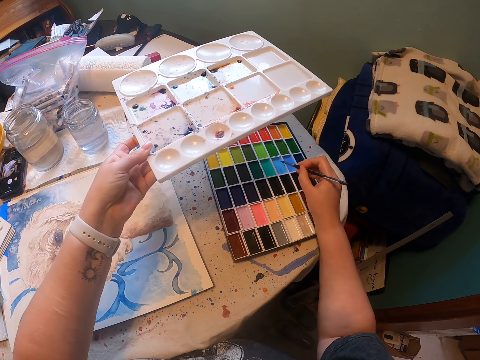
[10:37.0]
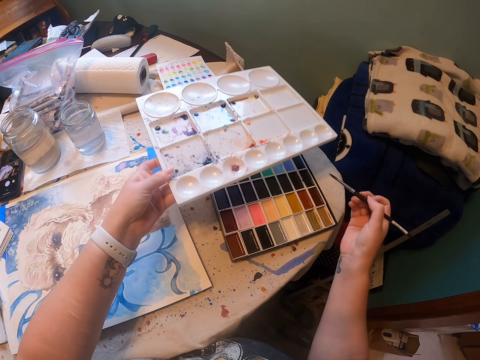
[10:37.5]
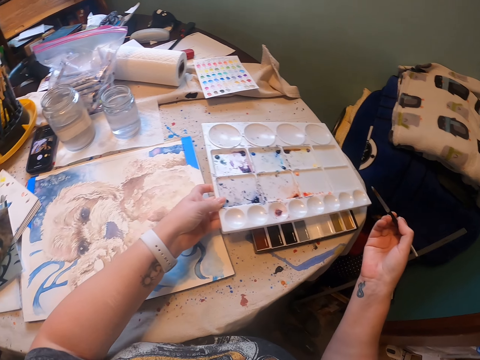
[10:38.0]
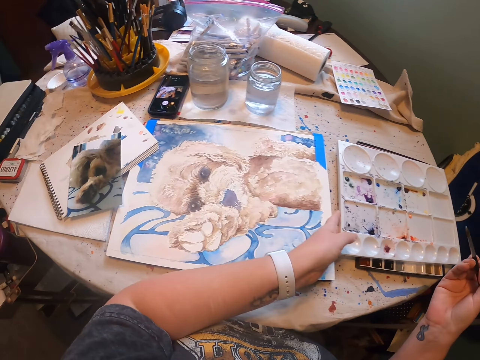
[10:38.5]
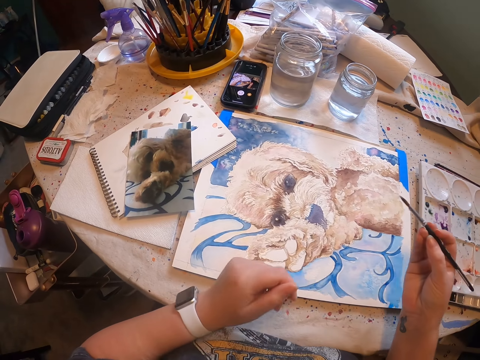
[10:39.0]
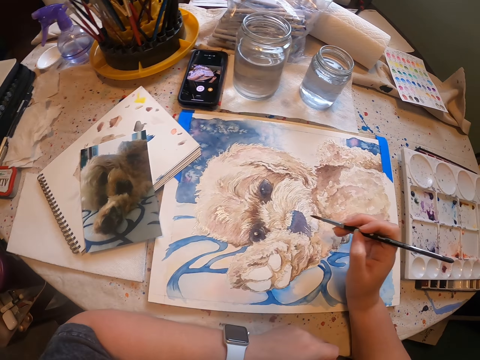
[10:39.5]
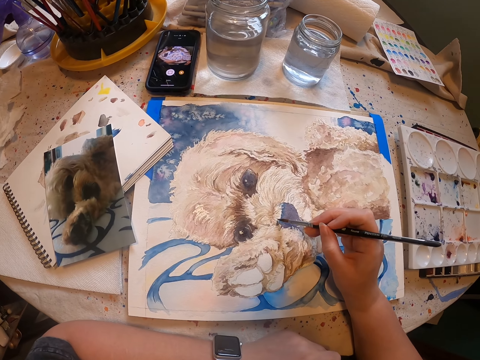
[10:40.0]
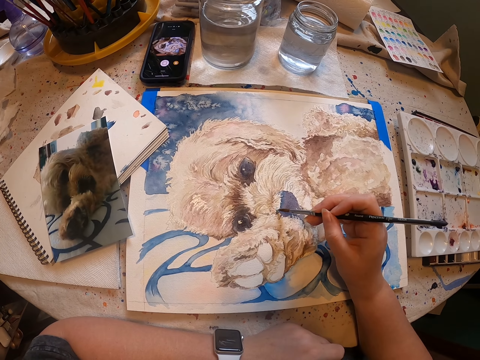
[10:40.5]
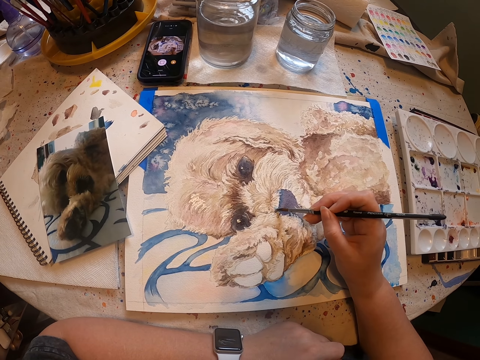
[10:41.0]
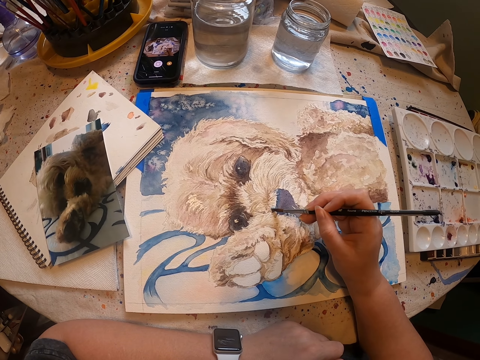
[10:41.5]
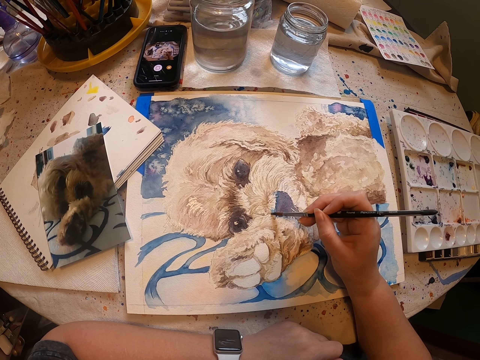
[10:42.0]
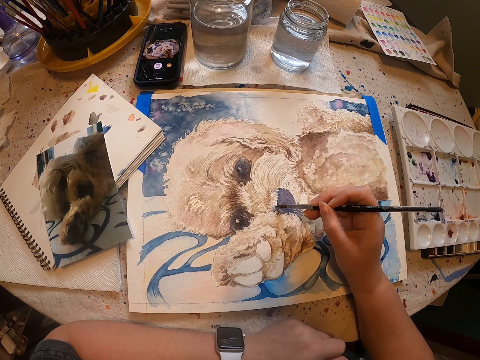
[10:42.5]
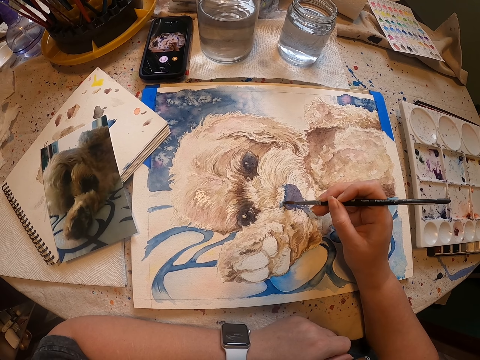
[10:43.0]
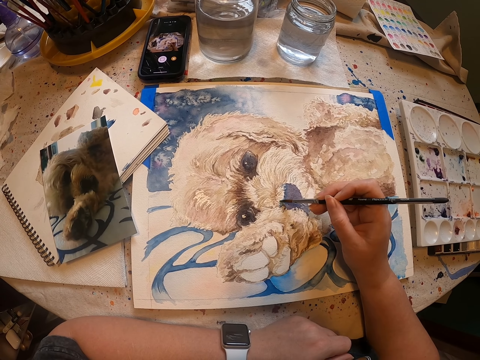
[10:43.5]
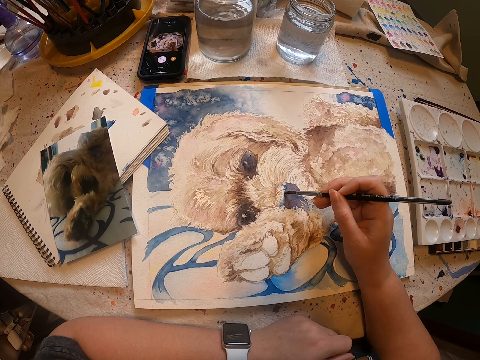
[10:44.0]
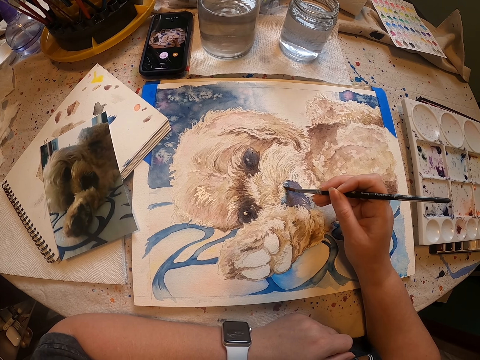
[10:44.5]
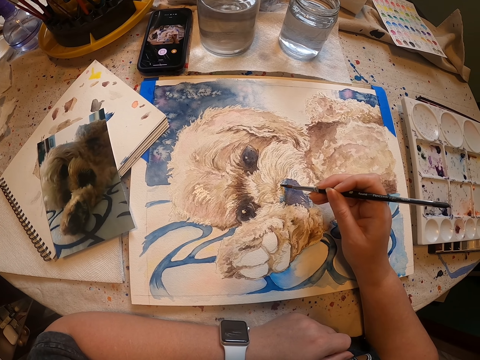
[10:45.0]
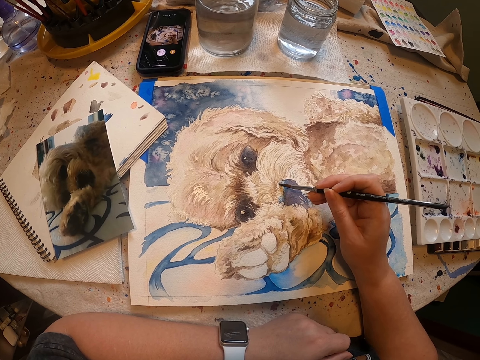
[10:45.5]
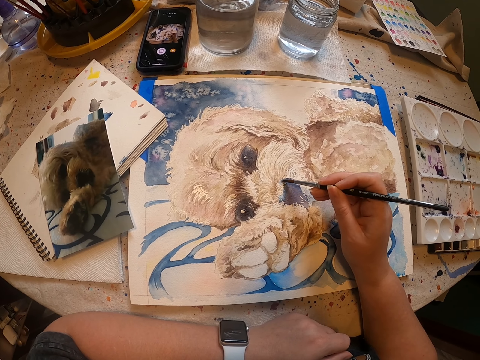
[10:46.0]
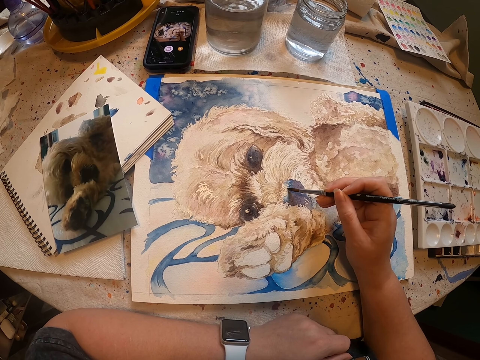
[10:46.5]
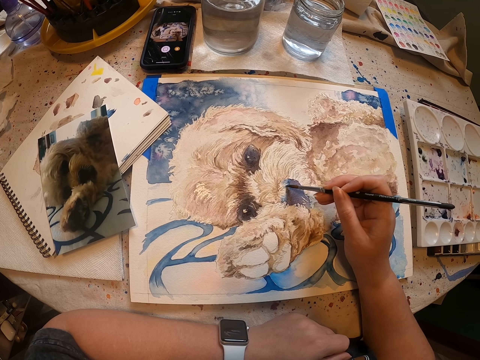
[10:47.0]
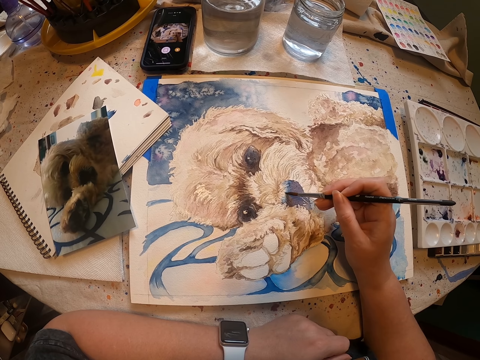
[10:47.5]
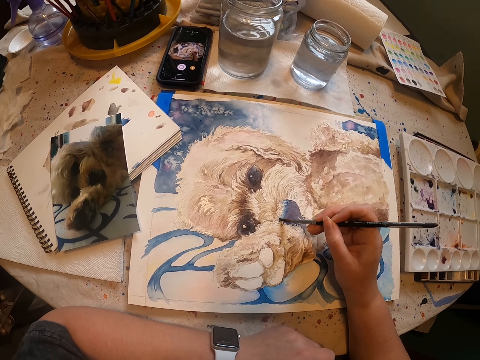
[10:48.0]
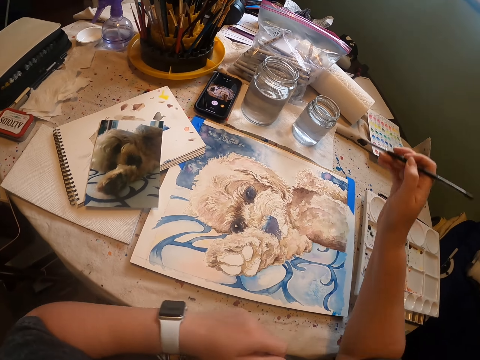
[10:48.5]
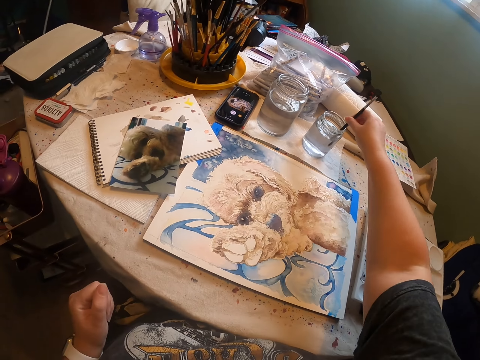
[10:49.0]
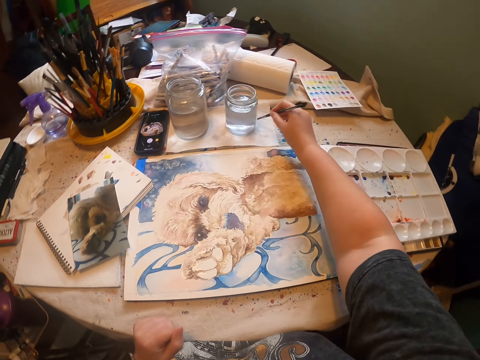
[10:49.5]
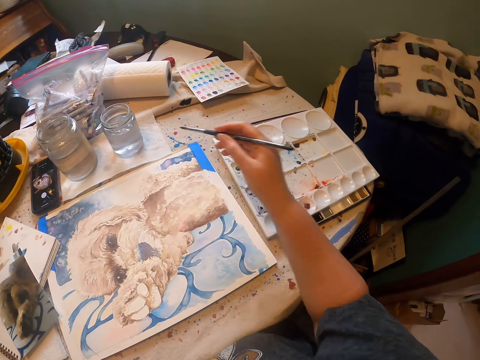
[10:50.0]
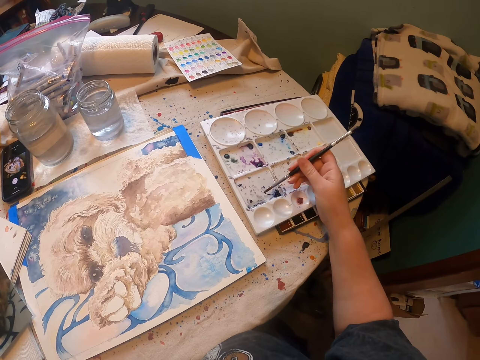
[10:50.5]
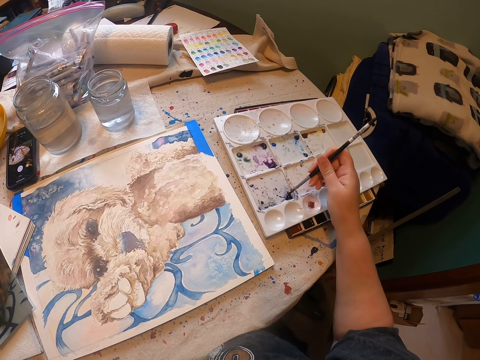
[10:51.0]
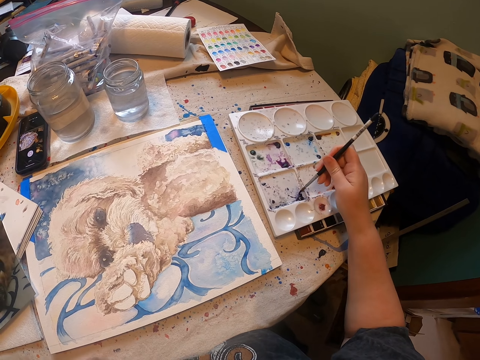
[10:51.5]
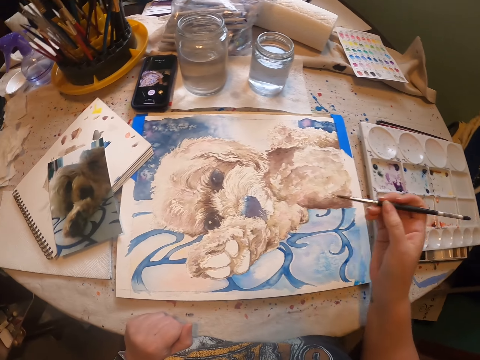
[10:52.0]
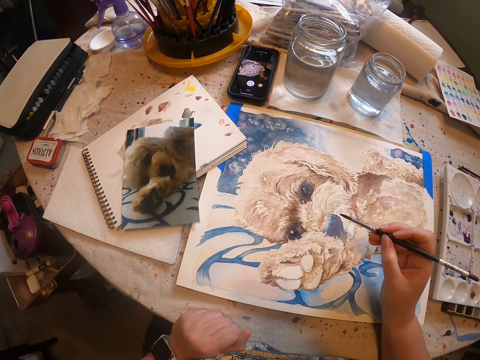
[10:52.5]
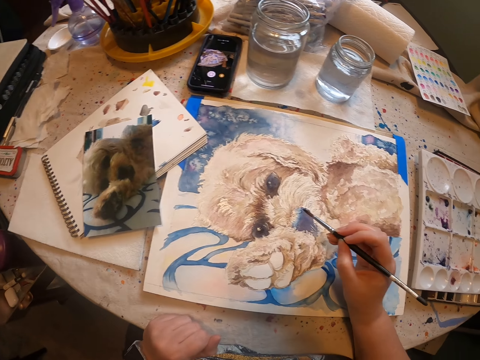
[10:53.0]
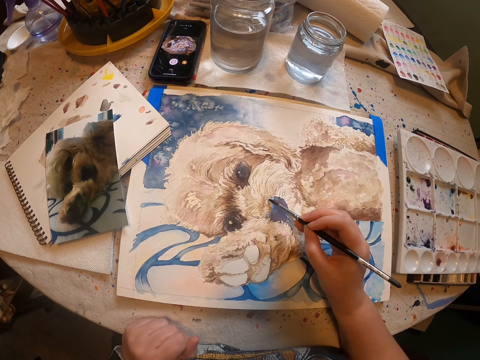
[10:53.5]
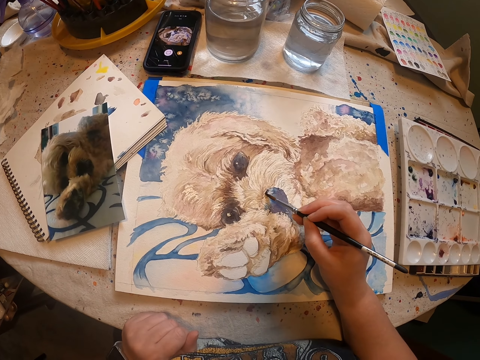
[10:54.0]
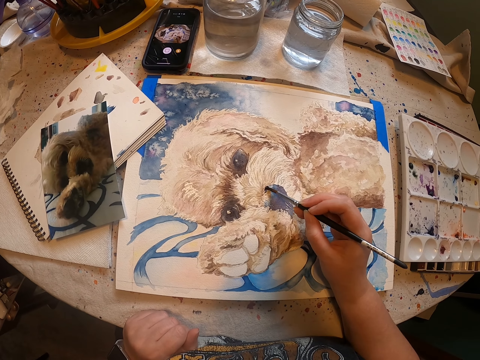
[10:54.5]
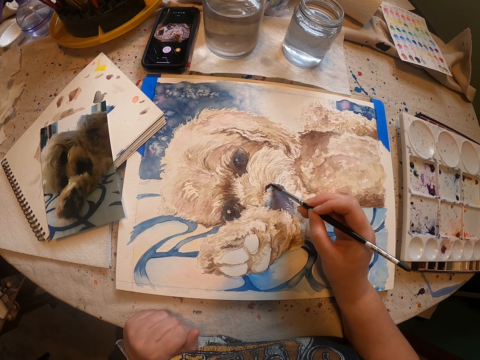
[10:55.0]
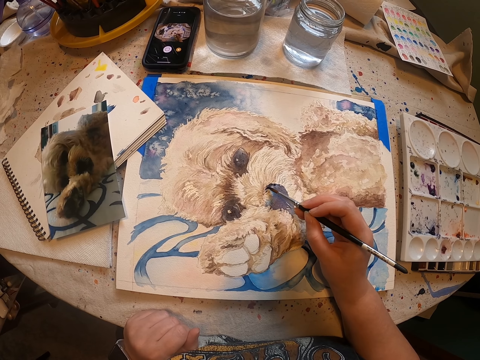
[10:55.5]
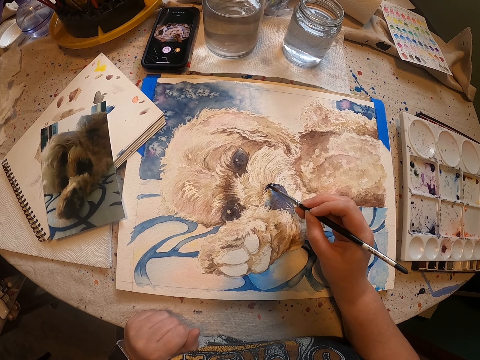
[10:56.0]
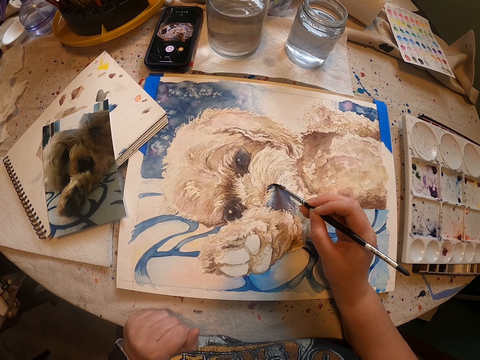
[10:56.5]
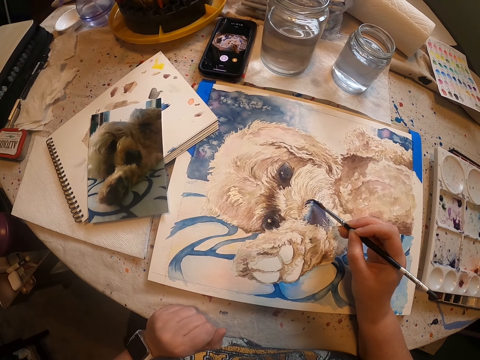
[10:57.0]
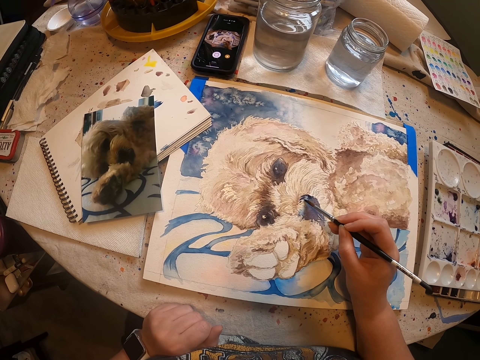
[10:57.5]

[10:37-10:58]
The camera wearer puts the paint tray on top of the paint. They decorate a drawing with a drawing brush. They paint the drawing on a piece of paper with the right hand. They dip the drawing brush or paint brush in liquid in a can. They wipe excess liquid on the piece of paper. They rub the drawing brush on the paint tray. They scoop paint from the painting palette. They paint the drawing on the piece of paper with the right hand. They decorate the drawing with the drawing brush.

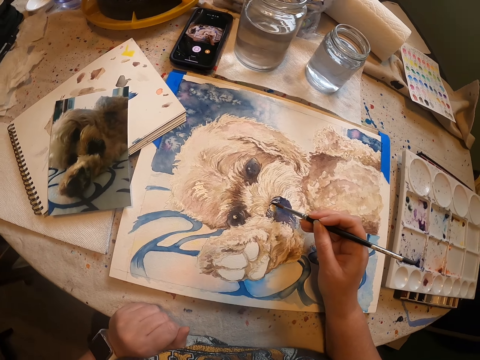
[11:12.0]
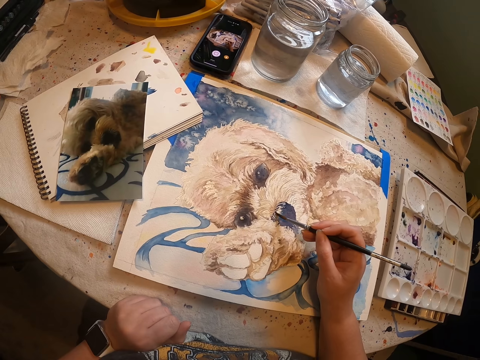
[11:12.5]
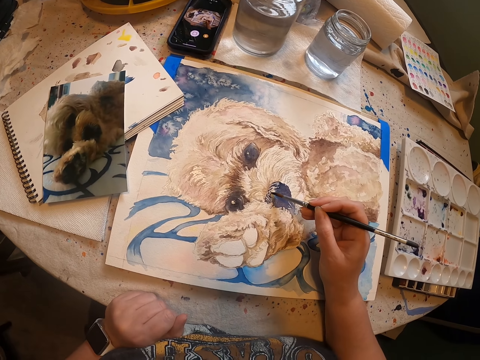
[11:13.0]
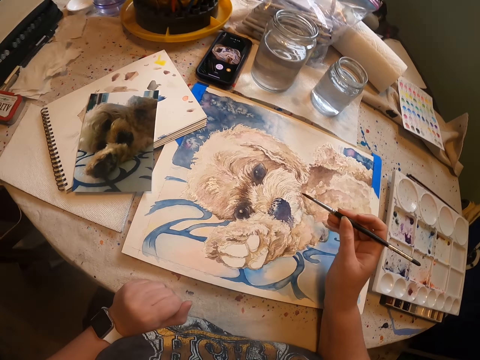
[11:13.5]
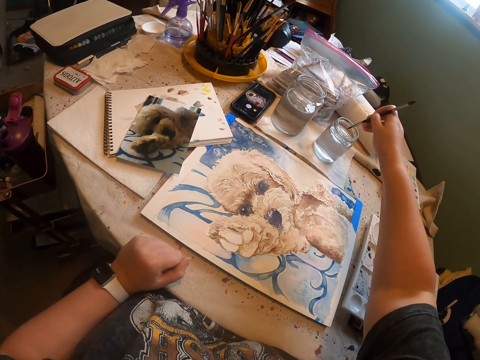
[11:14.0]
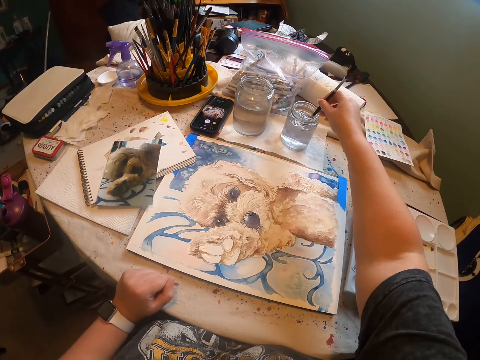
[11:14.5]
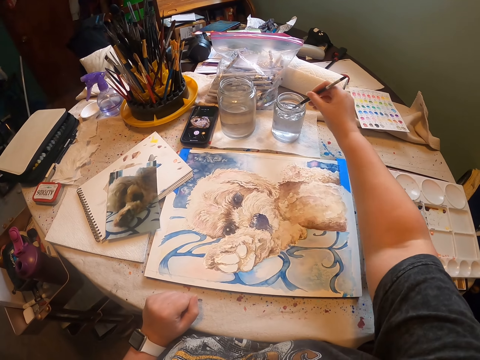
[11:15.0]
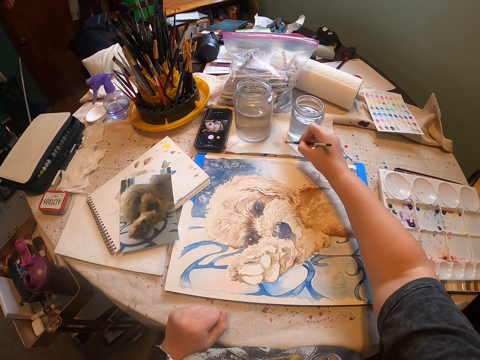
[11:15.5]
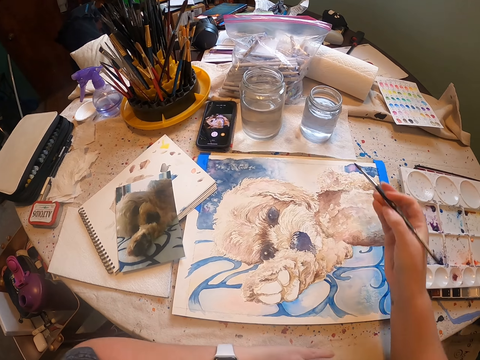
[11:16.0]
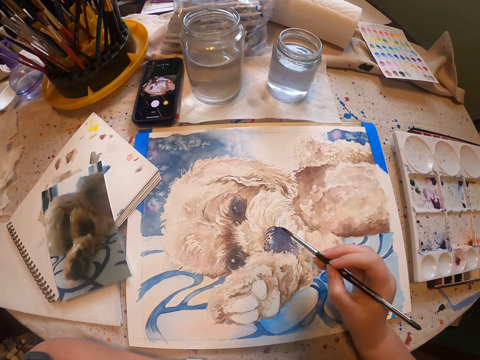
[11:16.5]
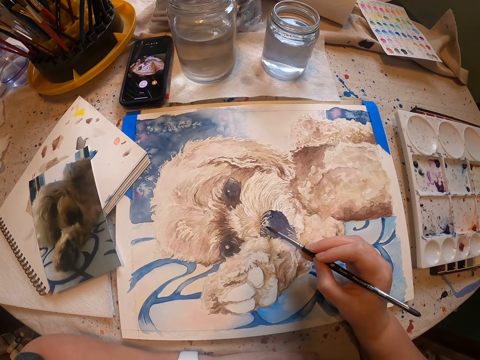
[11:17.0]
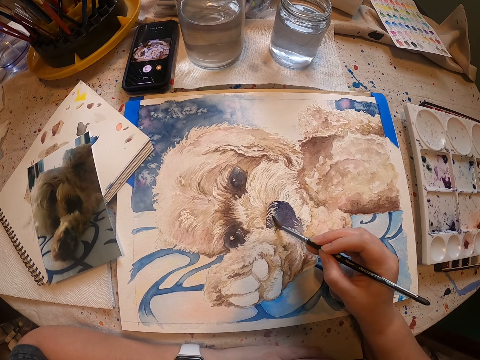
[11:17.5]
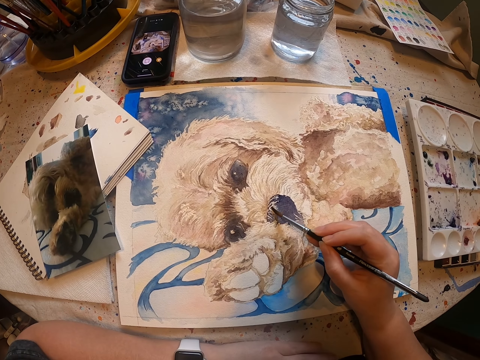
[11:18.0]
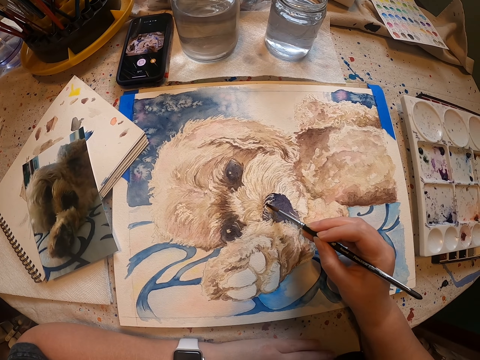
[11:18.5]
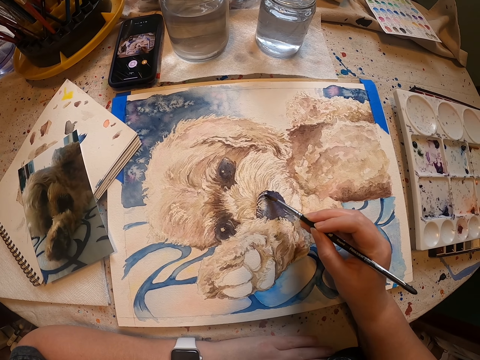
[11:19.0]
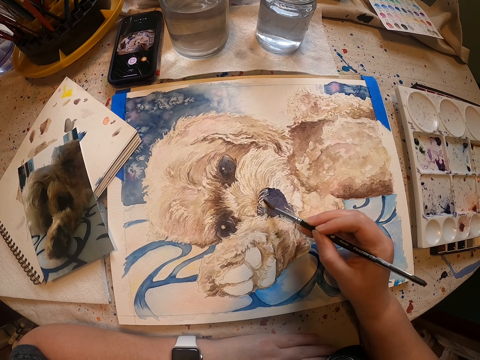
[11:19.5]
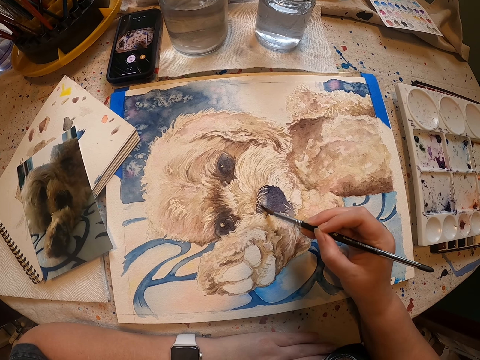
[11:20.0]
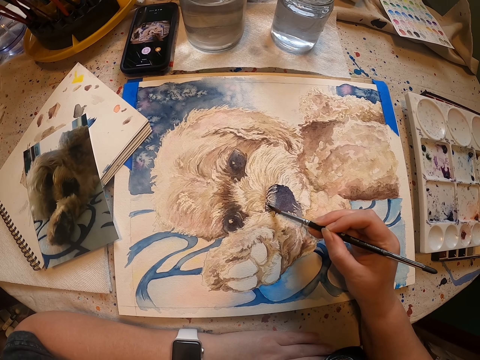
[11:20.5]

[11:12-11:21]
The camera wearer dips the paint brush or drawing brush in liquid in a can. They wipe excess liquid on a piece of paper. They decorate a drawing with the drawing brush. They paint the drawing on the piece of paper with the right hand.
